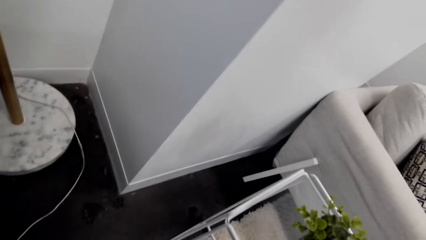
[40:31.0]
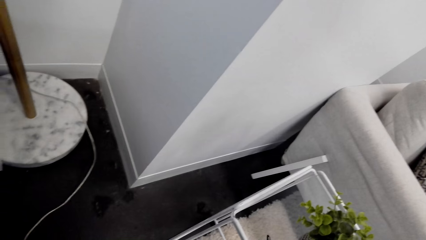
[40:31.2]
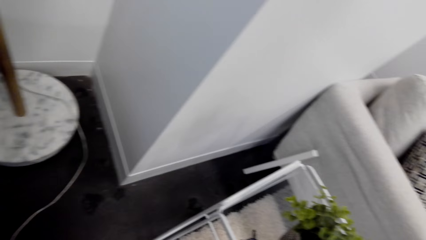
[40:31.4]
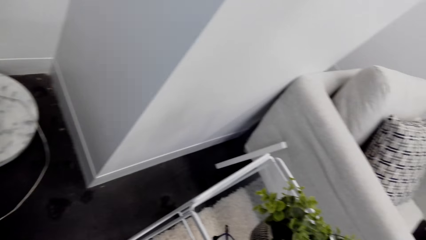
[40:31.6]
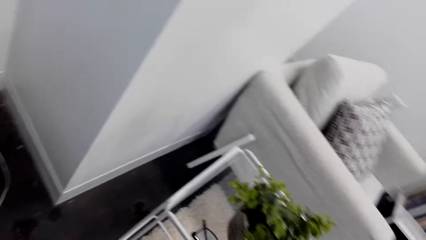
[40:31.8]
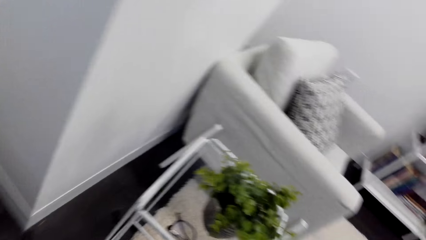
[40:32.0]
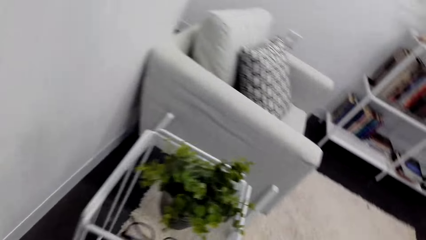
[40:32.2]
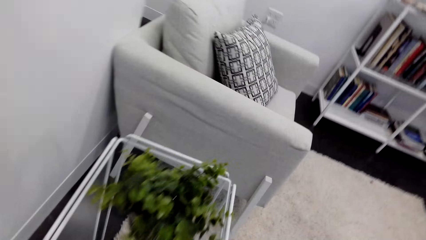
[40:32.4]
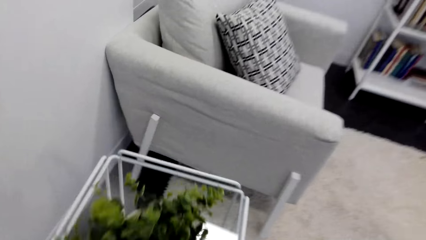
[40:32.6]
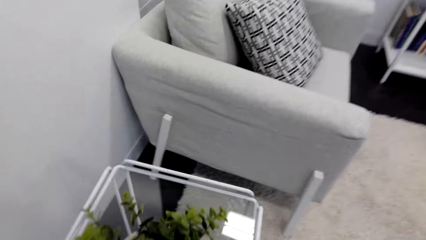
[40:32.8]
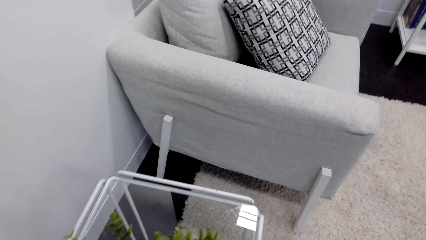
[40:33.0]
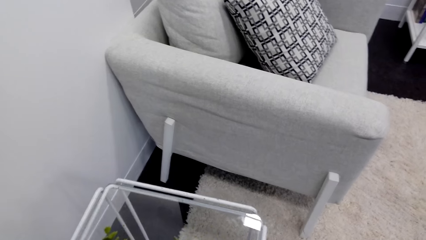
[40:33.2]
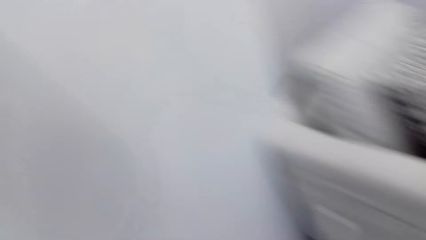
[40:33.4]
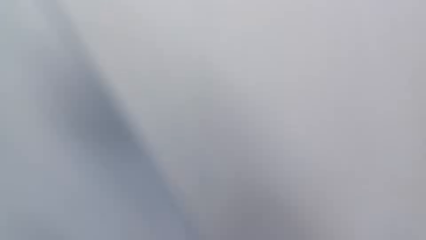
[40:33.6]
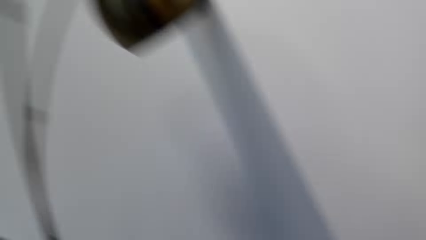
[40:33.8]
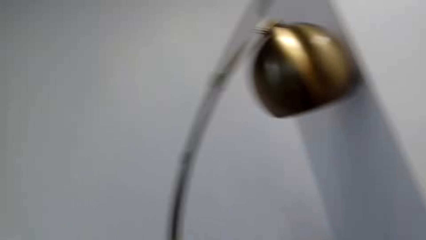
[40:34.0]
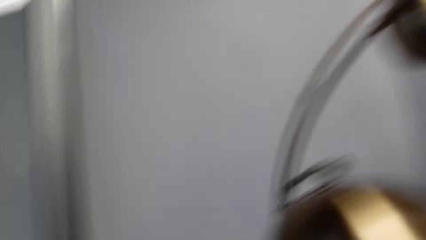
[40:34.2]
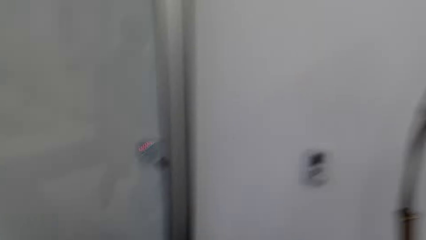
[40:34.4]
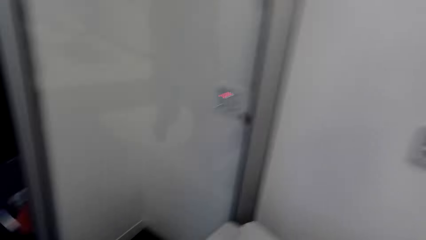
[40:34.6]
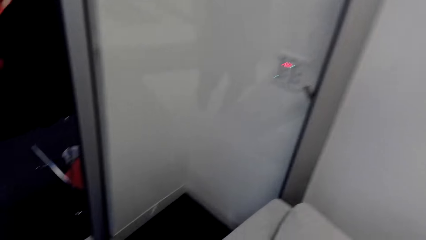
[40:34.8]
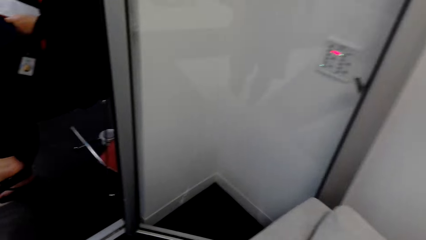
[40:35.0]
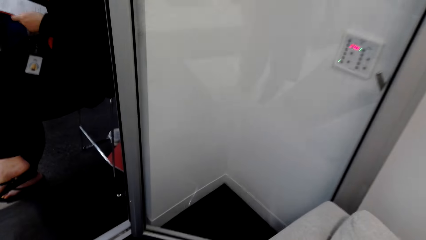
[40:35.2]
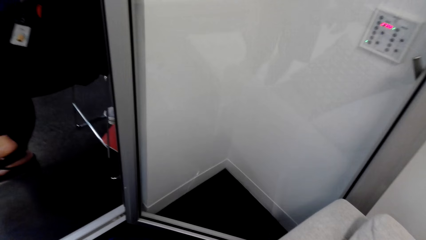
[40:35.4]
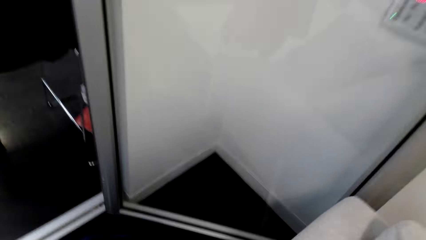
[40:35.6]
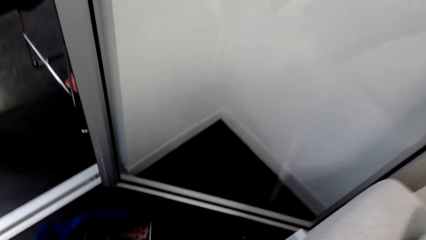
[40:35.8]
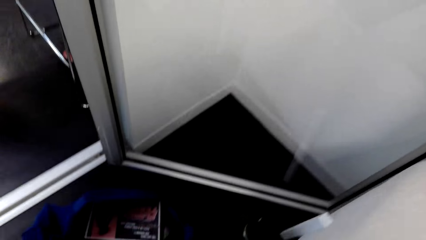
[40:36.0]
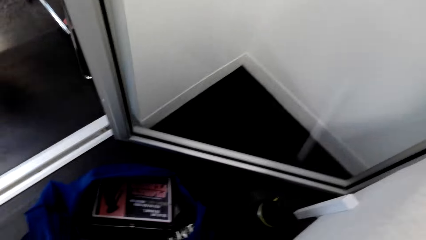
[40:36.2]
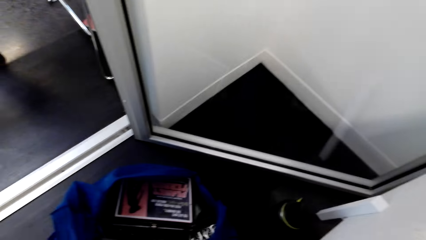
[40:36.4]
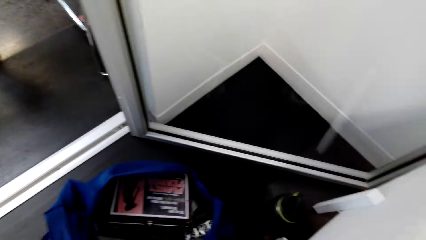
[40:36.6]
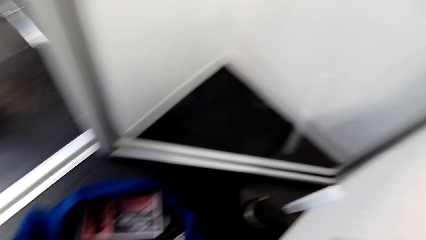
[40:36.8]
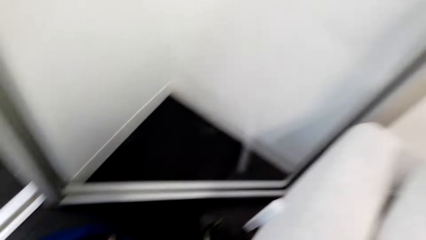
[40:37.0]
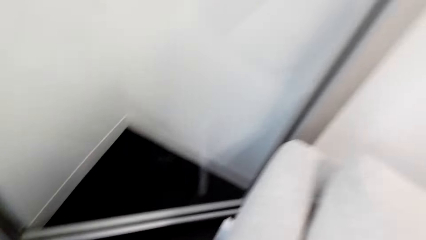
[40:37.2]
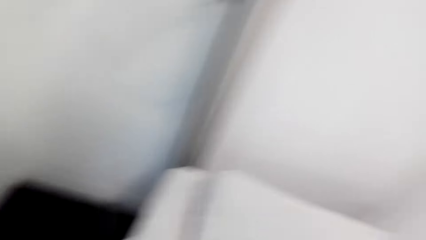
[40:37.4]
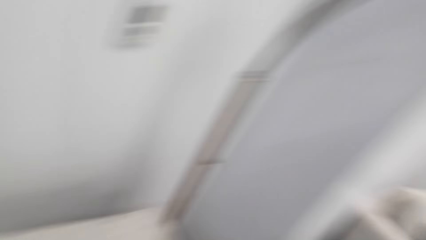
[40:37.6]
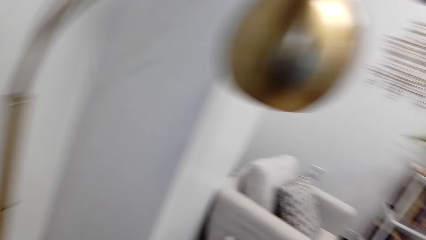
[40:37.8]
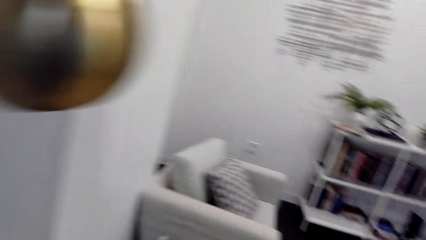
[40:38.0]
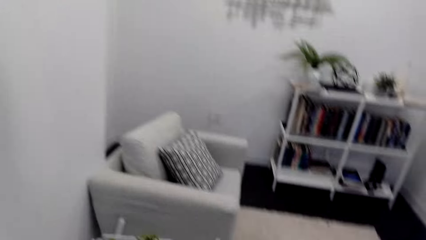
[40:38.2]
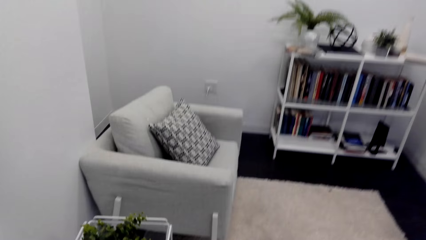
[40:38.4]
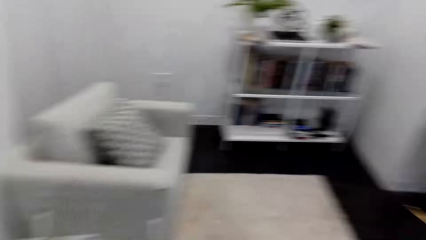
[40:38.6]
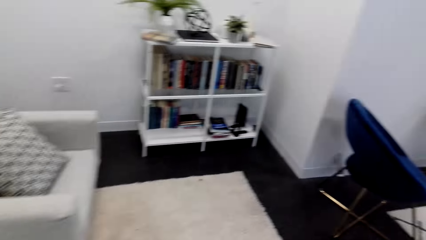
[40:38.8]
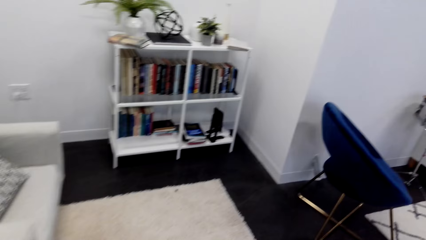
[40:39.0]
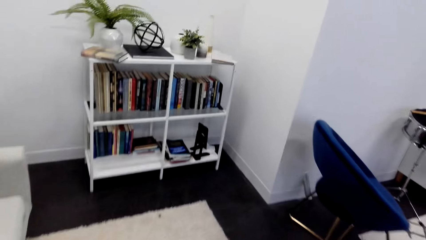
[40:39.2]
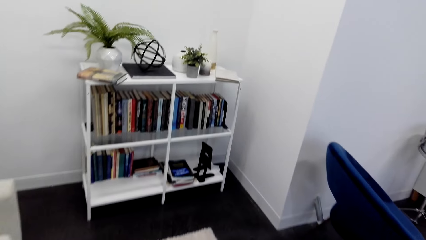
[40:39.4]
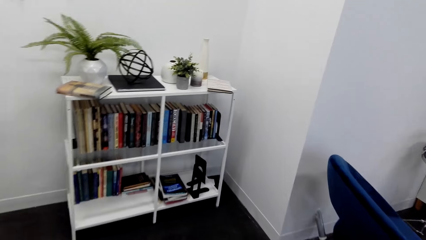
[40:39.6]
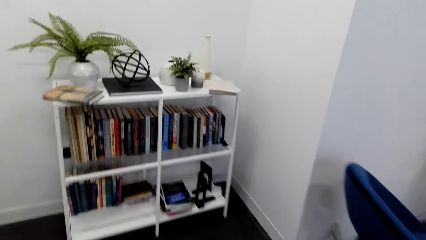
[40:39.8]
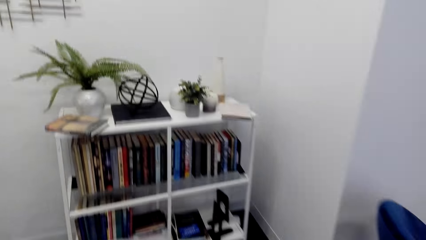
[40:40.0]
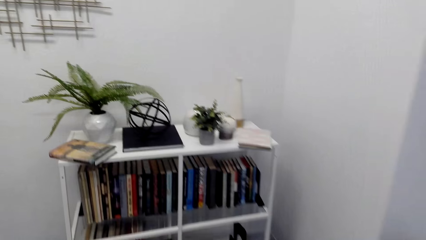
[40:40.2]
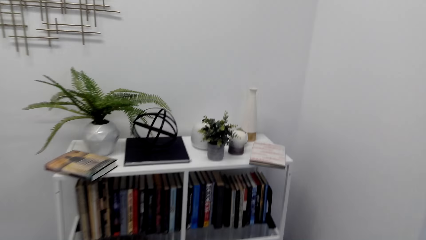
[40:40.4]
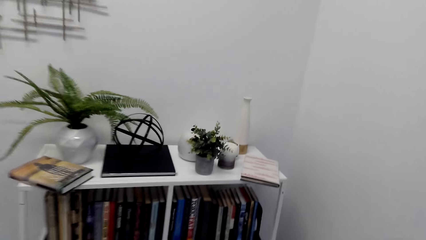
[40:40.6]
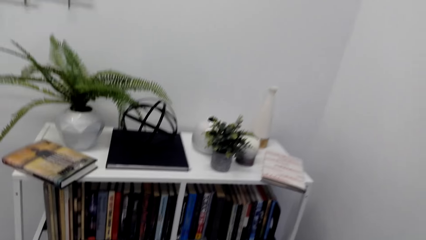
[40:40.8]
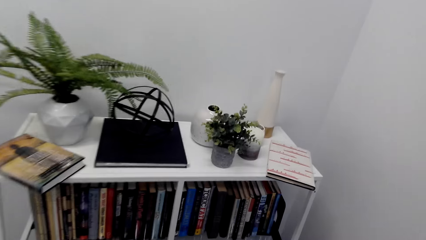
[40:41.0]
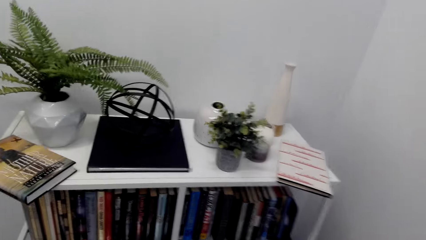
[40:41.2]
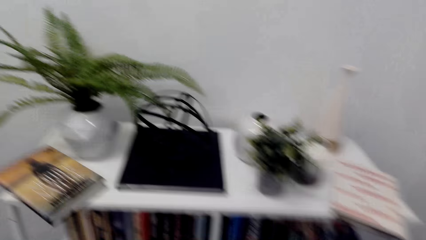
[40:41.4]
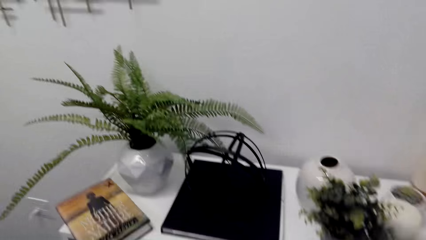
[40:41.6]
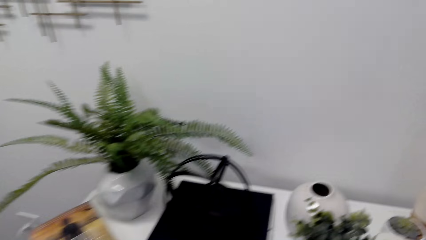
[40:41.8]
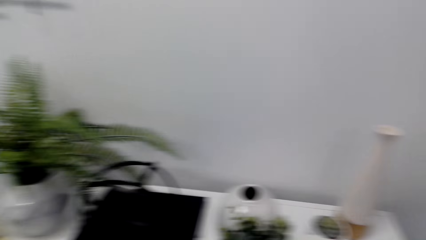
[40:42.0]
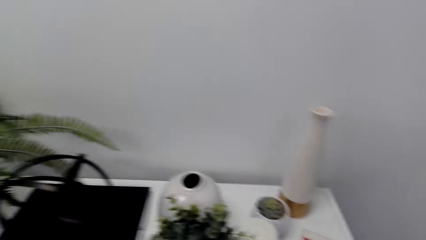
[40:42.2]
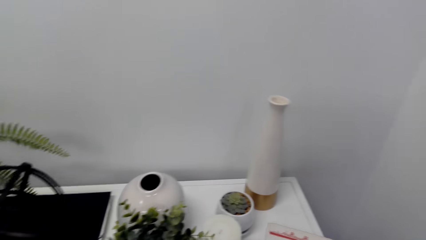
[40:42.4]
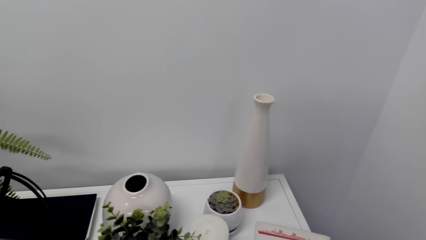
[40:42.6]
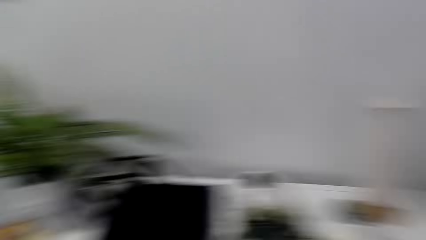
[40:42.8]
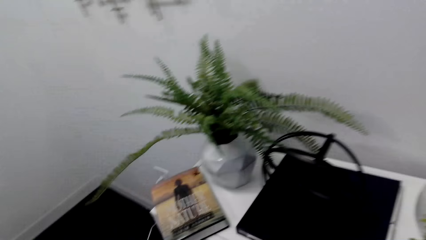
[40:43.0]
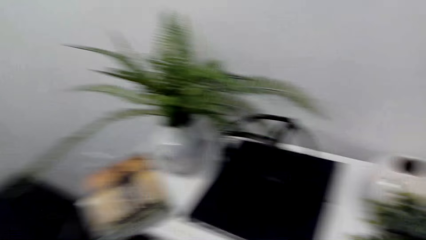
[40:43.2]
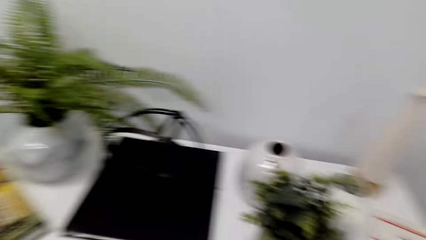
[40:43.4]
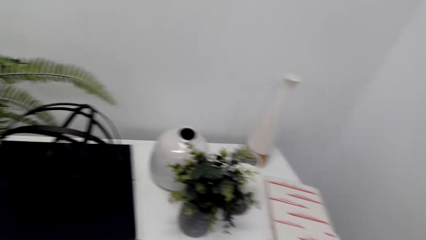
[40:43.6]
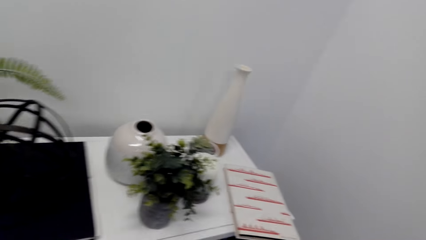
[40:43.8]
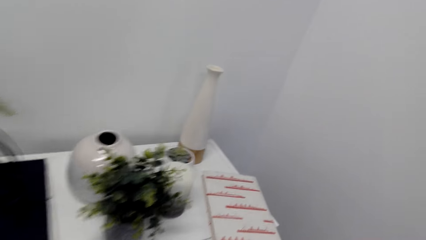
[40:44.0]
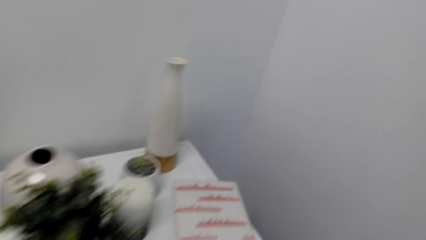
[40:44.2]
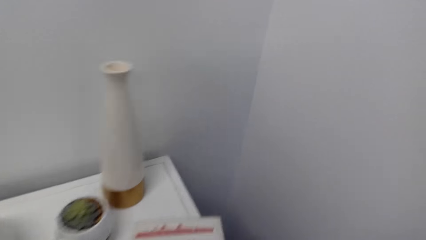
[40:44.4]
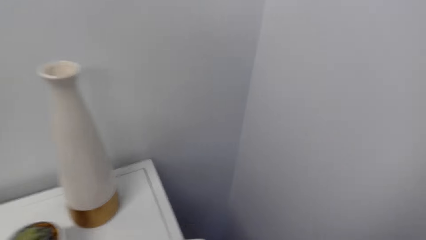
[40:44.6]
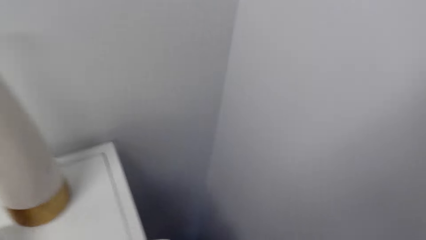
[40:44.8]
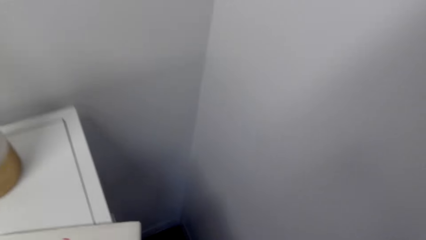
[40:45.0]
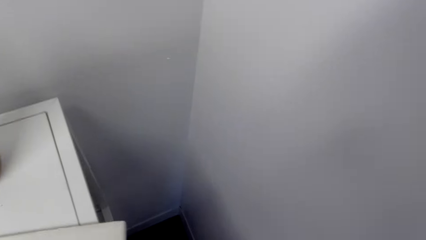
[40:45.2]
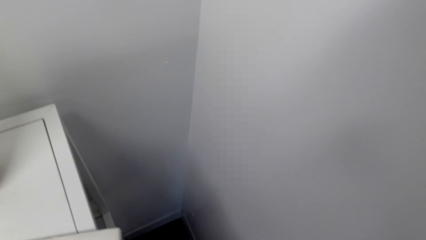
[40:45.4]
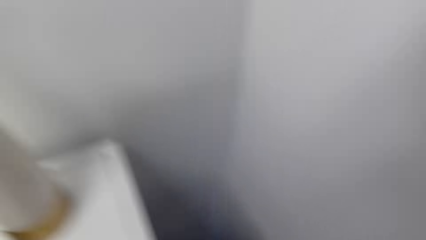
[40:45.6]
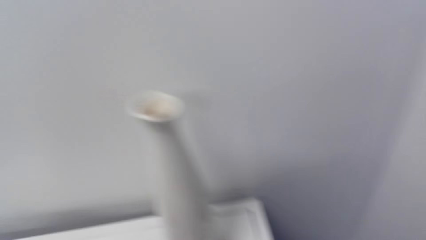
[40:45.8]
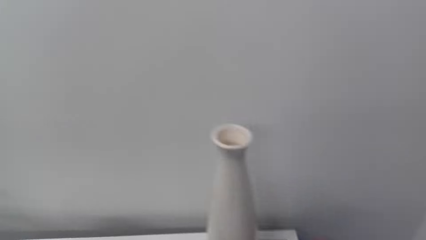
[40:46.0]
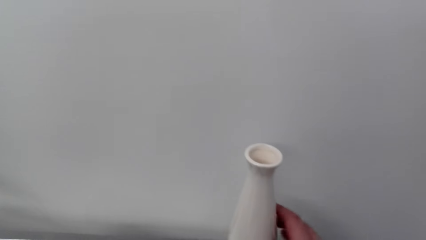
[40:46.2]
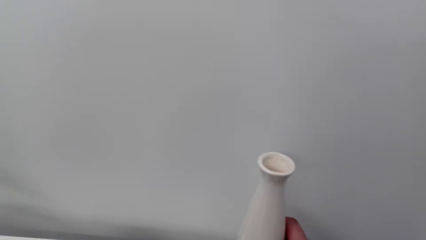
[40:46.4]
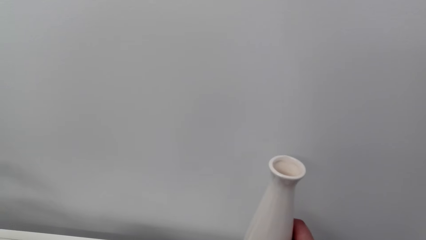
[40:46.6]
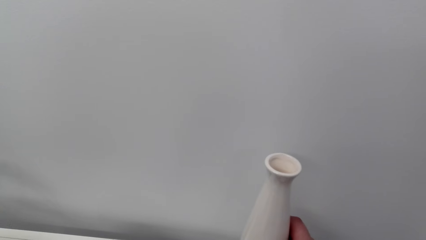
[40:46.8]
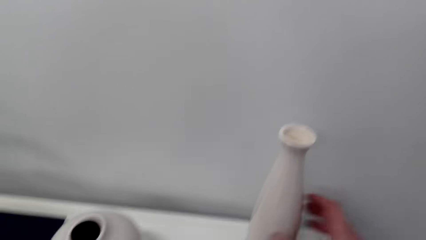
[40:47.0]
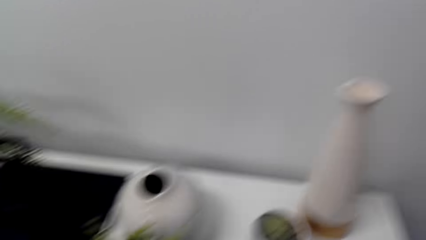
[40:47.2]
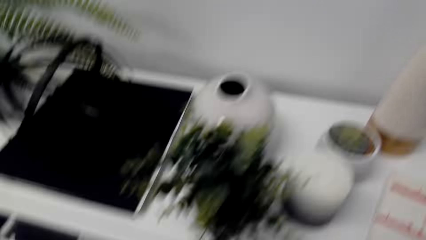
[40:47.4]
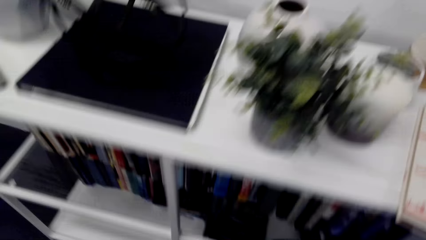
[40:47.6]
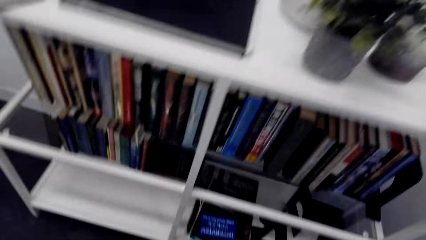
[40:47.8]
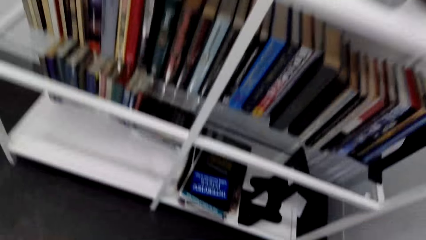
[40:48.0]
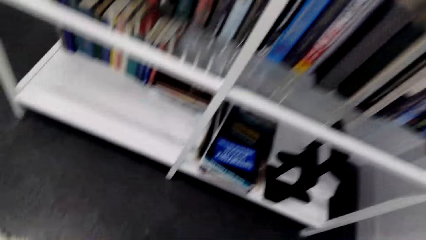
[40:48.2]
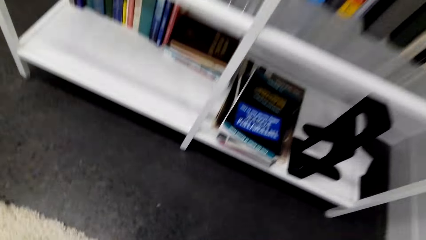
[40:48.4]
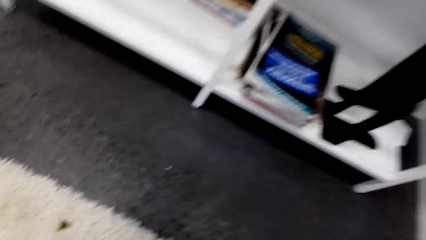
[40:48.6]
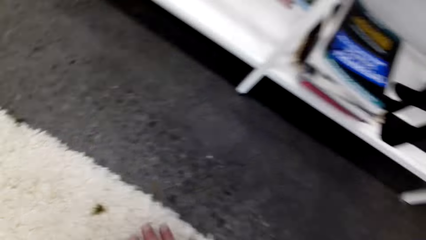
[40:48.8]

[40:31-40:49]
The camera wearer walks in the house. They grab the vase.
